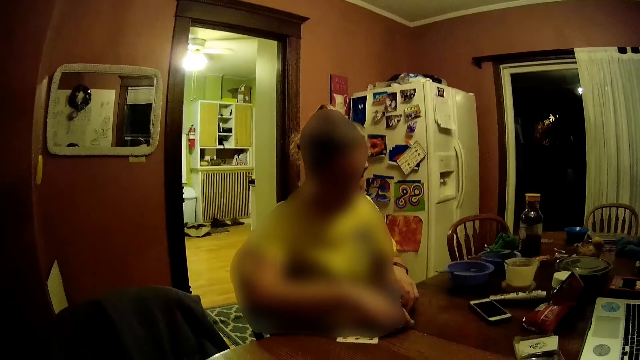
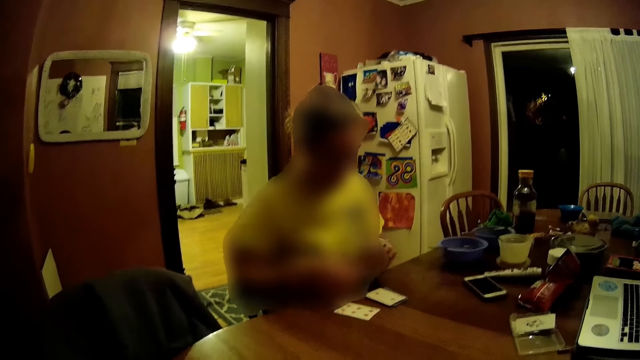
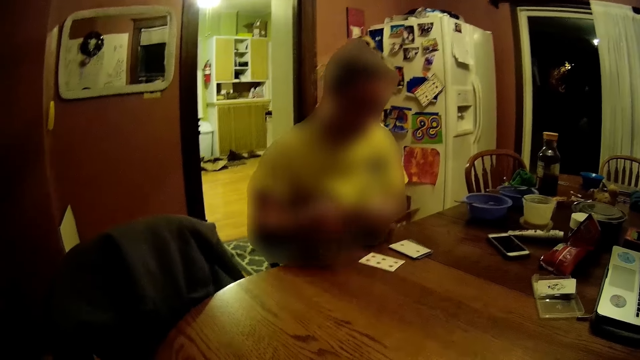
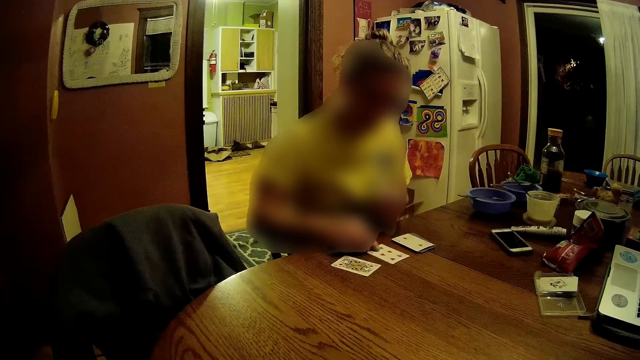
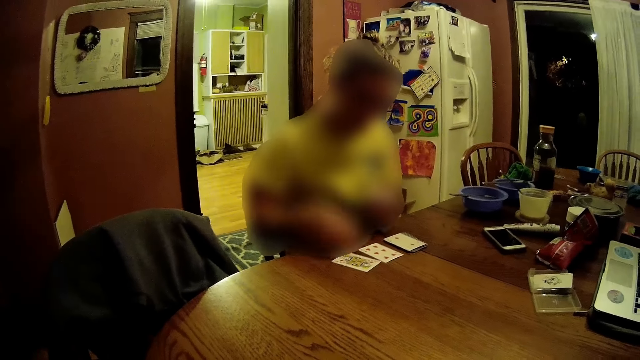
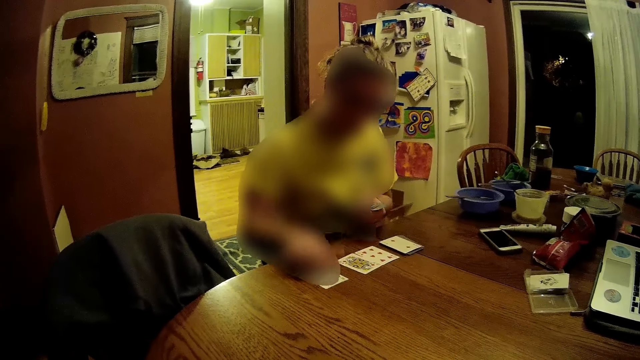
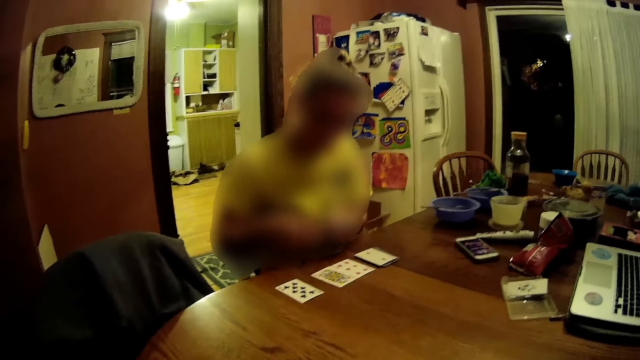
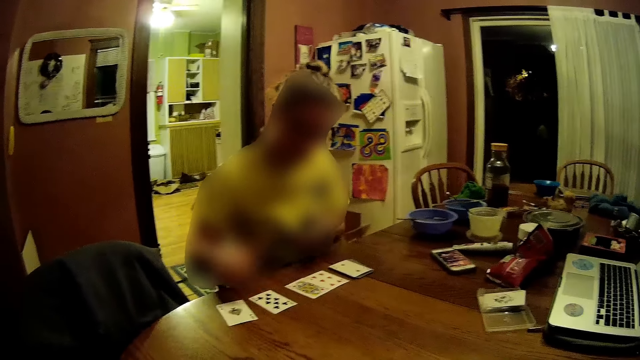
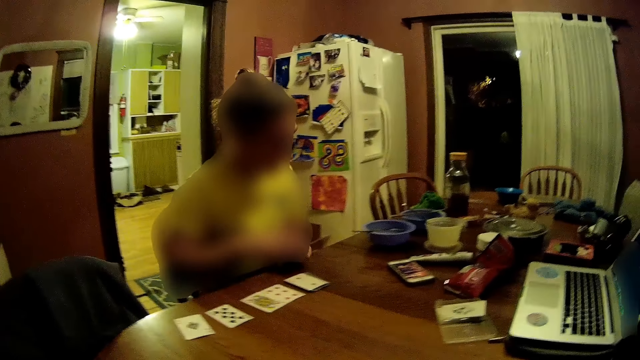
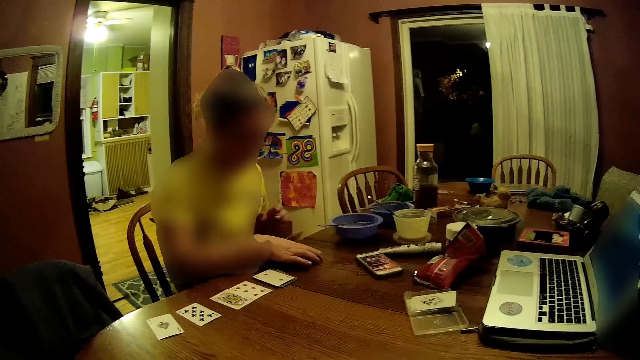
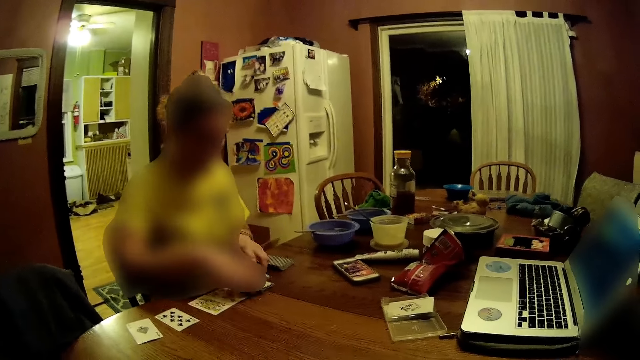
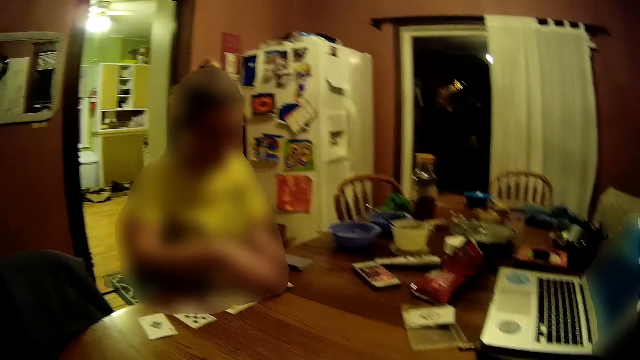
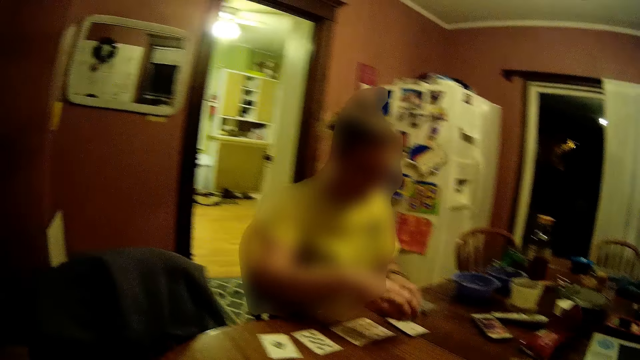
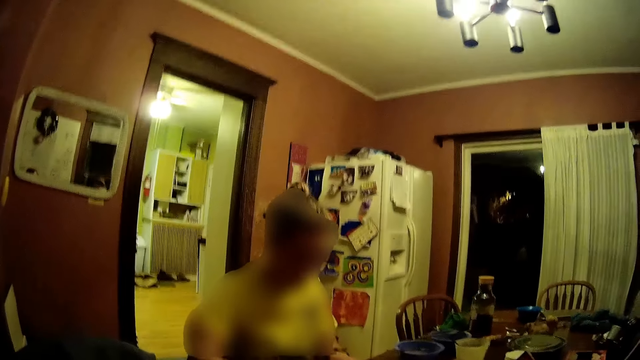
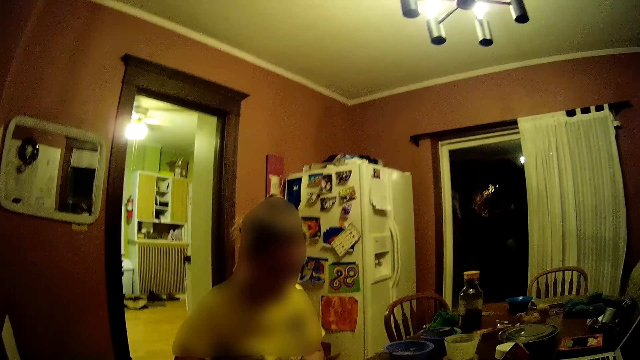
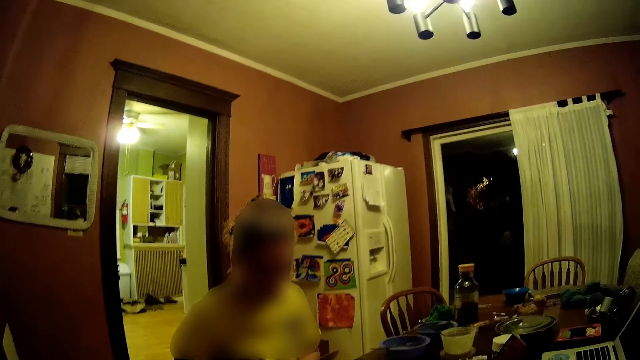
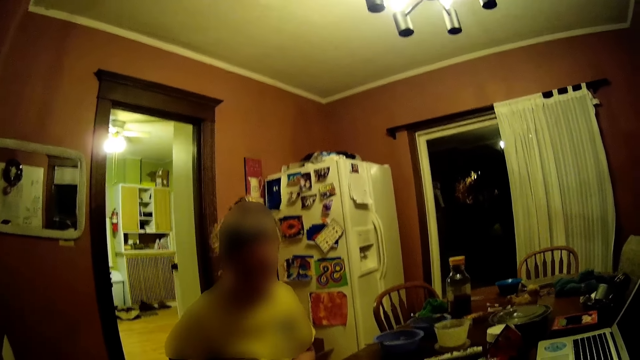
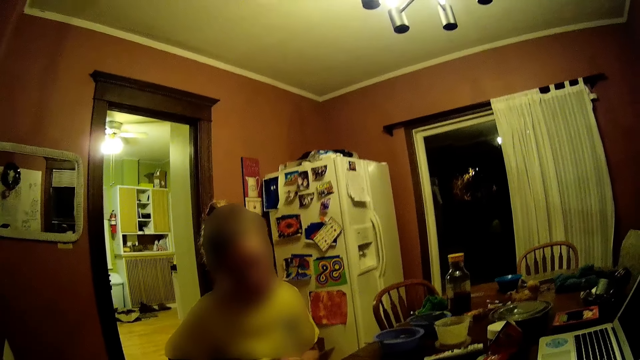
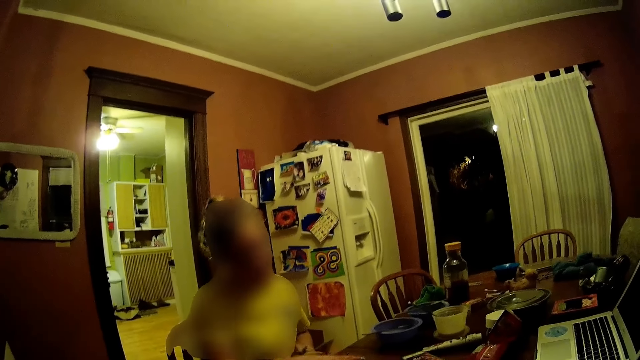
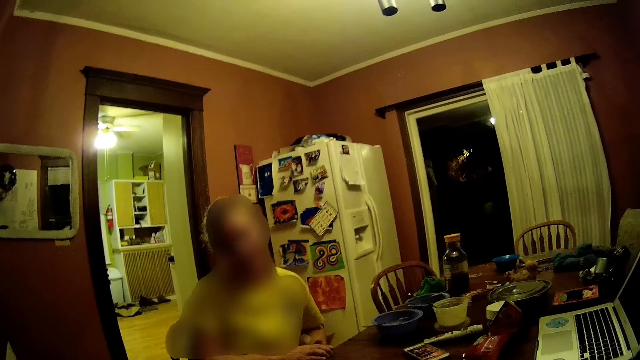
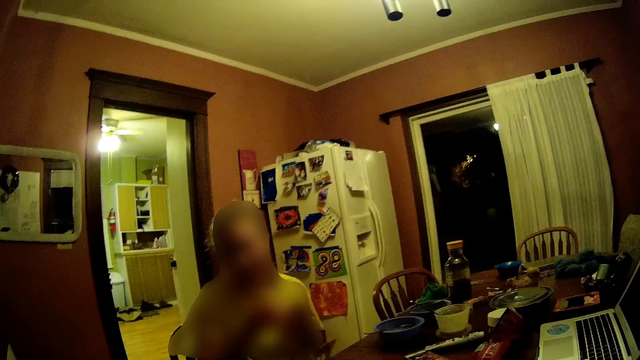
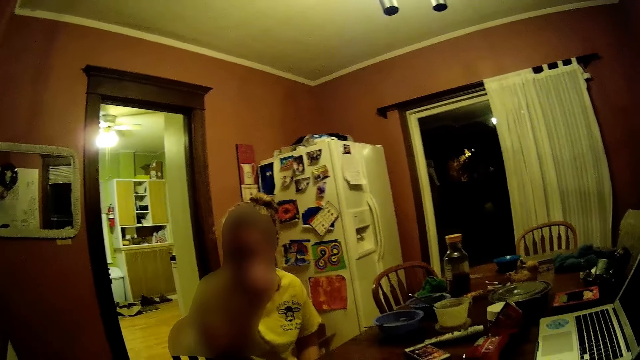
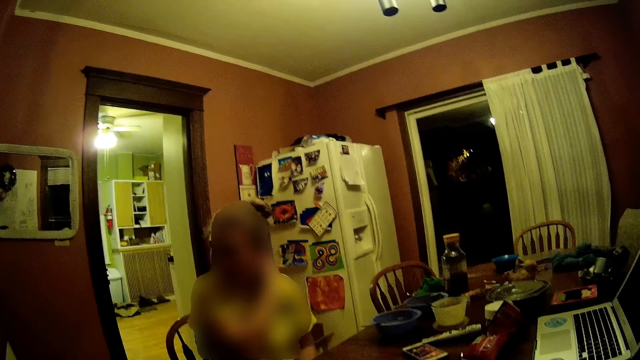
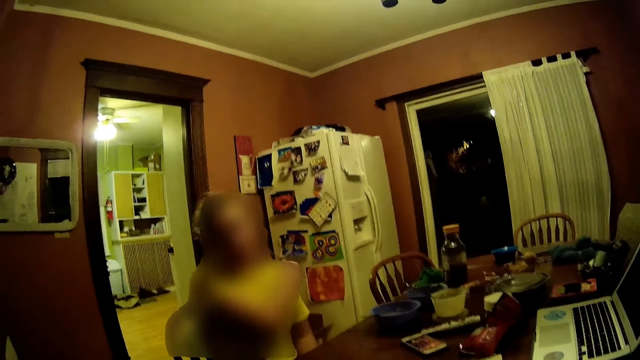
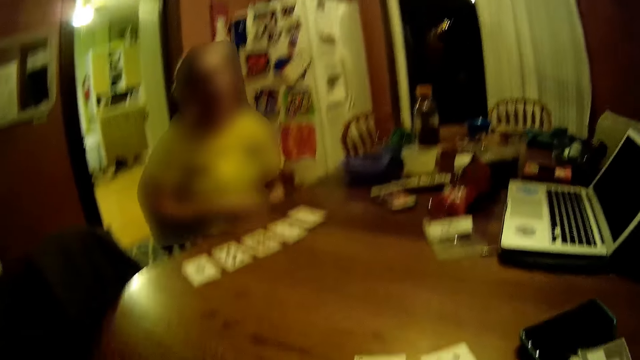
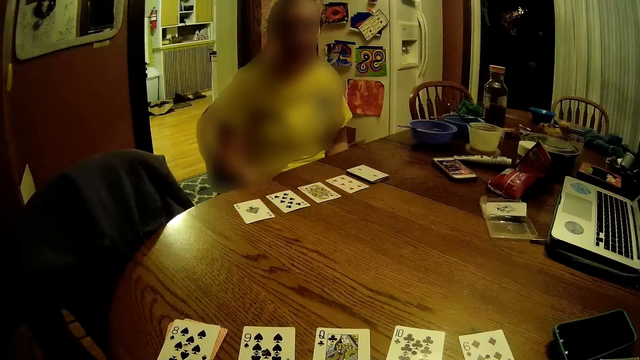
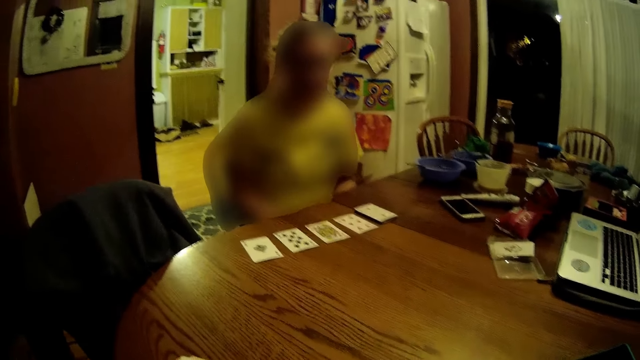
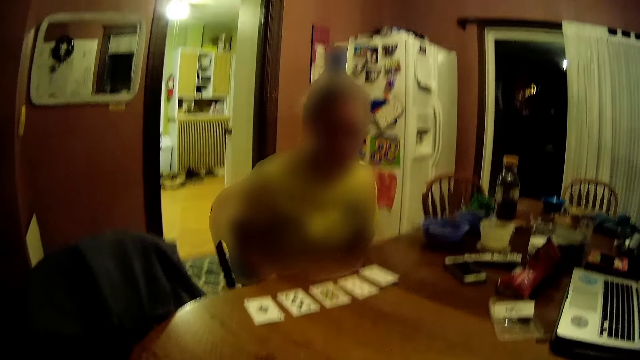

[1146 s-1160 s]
The woman picks a card from a deck of cards on the table with her right hand. The woman drops the card in her right hand face up on a card on the table. The woman picks a card with her right hand from the deck of cards in her left hand. The woman drops the card in her right hand face up on the table. The woman moves the cards on the table with her right index finger. The woman picks a card with her right hand from the deck of cards in her left hand. The woman drops the card in her right hand face up on the table. The woman picks a card with her right hand from the deck of cards in her left hand. The woman drops the card in her right hand face up on the table. The woman drops the deck of cards in her left hand on the table with her right hand. The woman arranges the face up cards on the table with both hands. The woman moves the deck of cards from the table into her lap with her right hand. The woman touches her face with her right hand. The woman flips her hair with her right hand. The camera wearer looks at the cards.

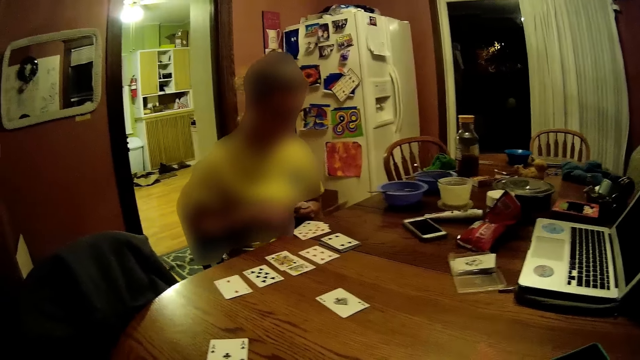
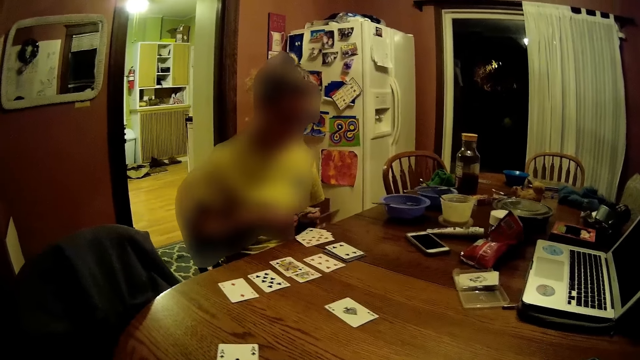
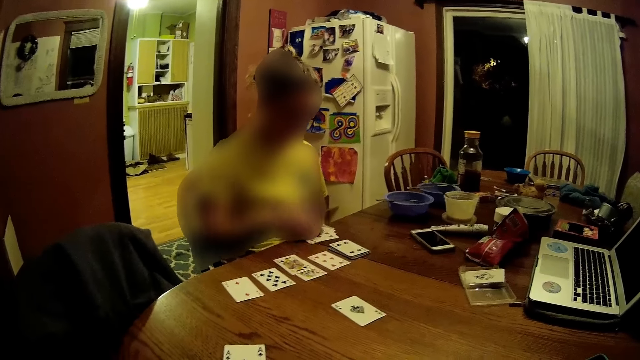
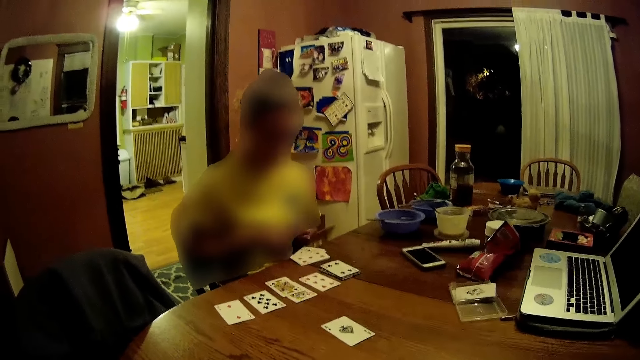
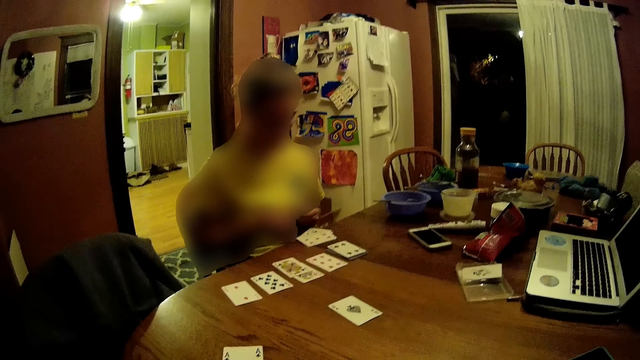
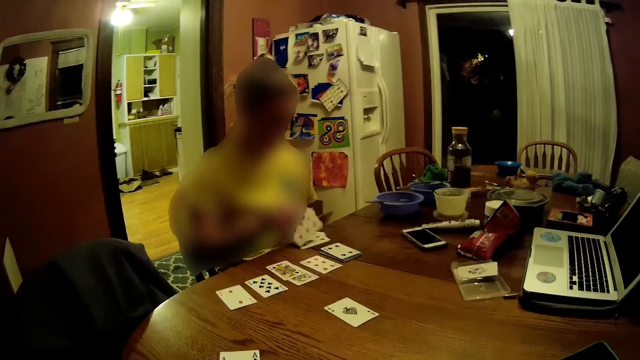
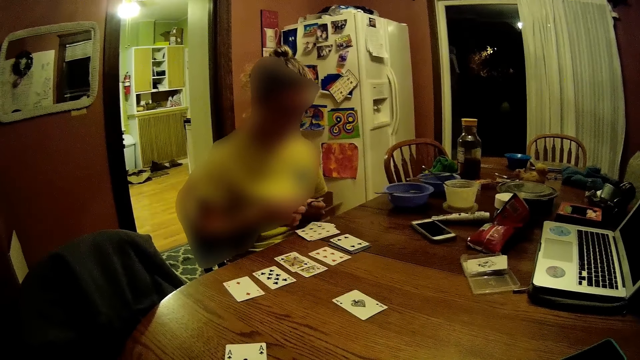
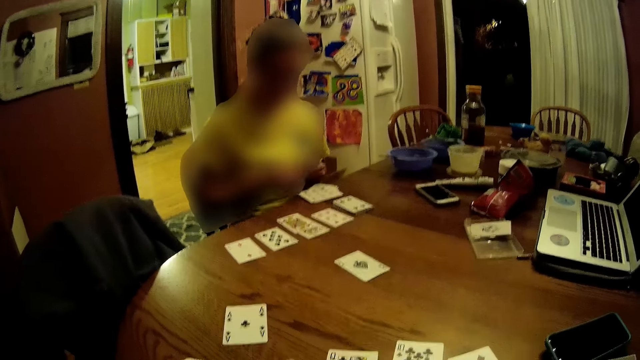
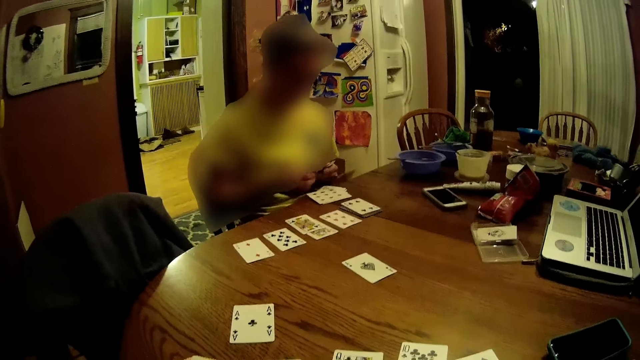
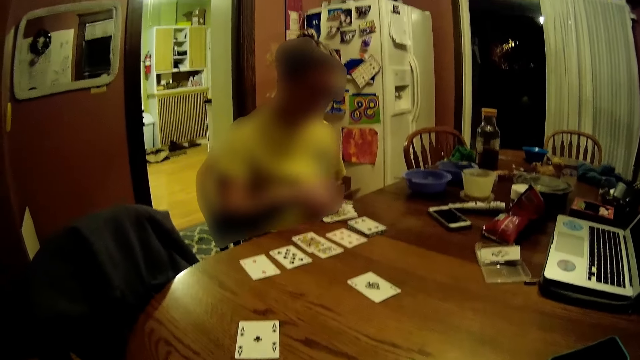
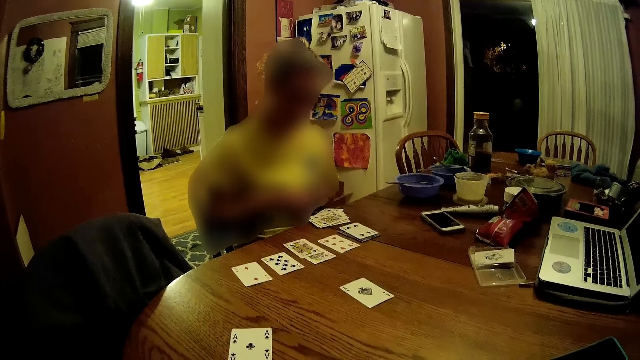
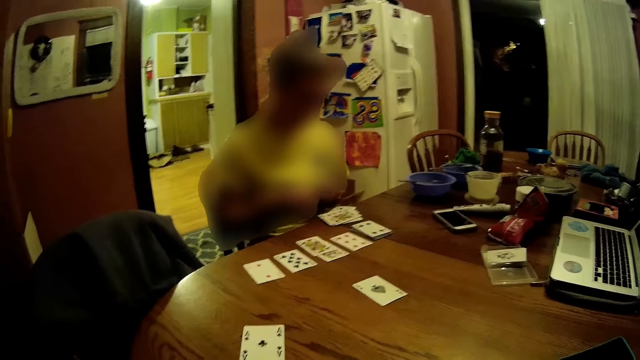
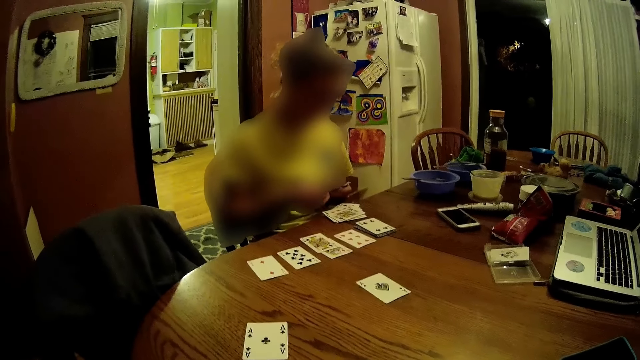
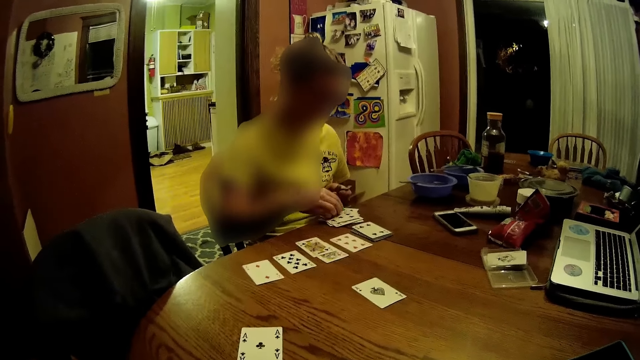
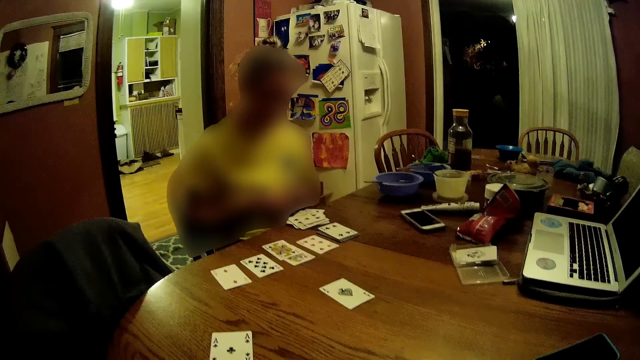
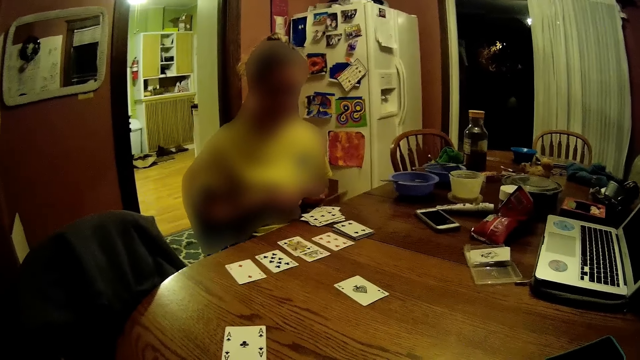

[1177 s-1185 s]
The camera wearer puts a card down. The woman takes some cards with her right hand from the cards in her left hand. The woman drops the cards in her right hand face up on the cards on the table. The woman takes some cards with her right hand from the cards in her left hand. The woman drops the cards in her right hand face up on the cards on the table. The woman takes some cards with her right hand from the cards in her left hand. The woman drops the cards in her right hand face up on the cards on the table. The woman takes some cards with her right hand from the cards in her left hand. The woman drops the cards in her right hand face up on the cards on the table.
